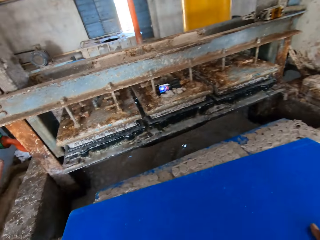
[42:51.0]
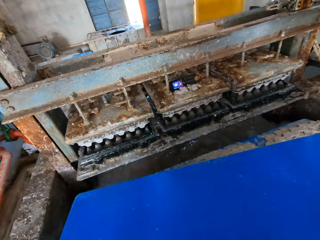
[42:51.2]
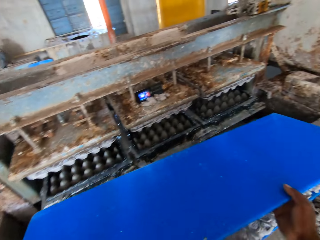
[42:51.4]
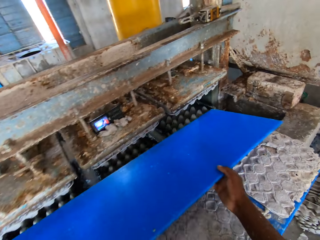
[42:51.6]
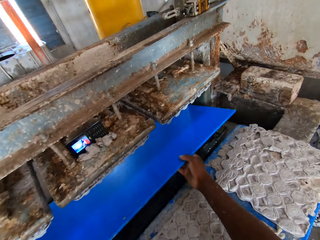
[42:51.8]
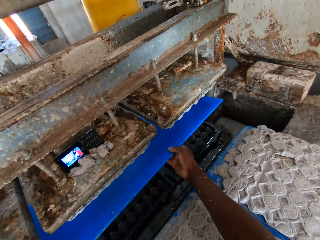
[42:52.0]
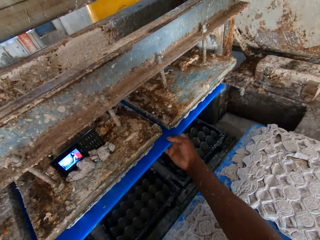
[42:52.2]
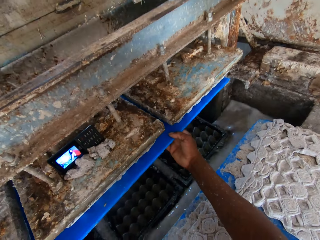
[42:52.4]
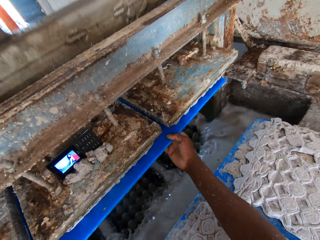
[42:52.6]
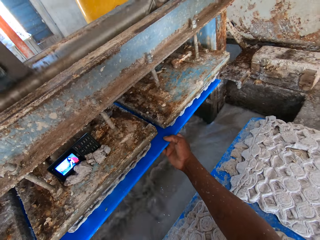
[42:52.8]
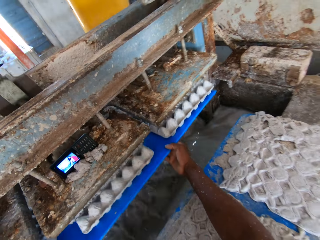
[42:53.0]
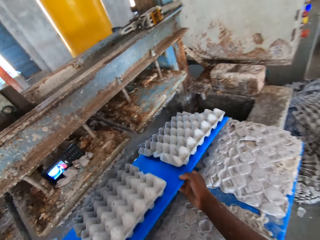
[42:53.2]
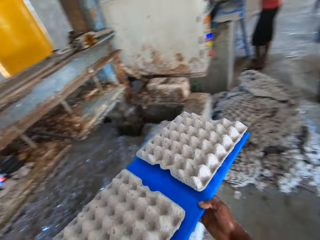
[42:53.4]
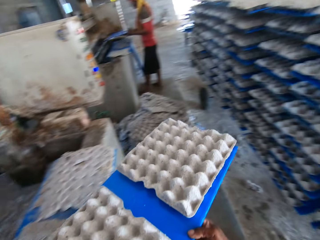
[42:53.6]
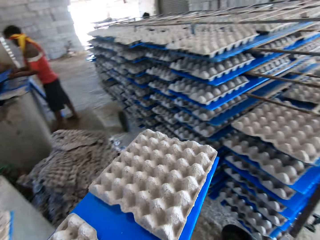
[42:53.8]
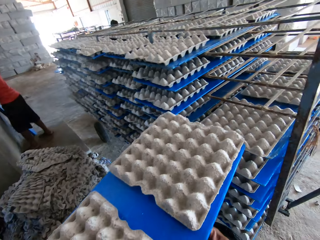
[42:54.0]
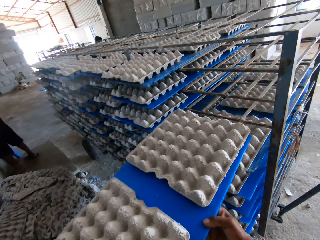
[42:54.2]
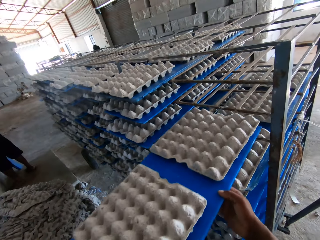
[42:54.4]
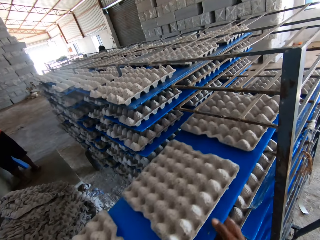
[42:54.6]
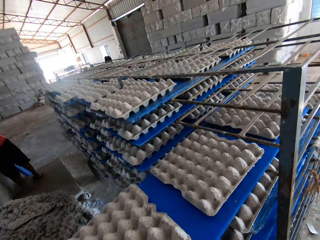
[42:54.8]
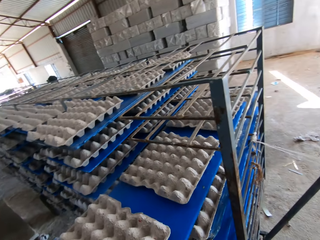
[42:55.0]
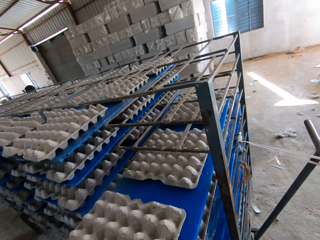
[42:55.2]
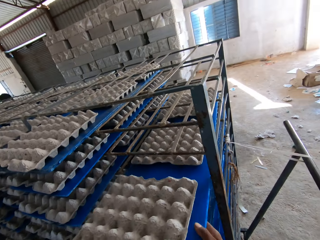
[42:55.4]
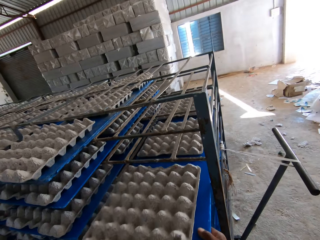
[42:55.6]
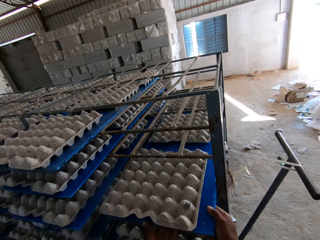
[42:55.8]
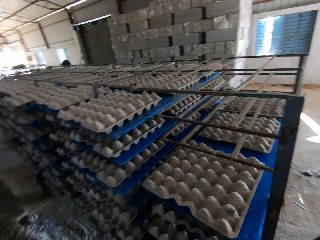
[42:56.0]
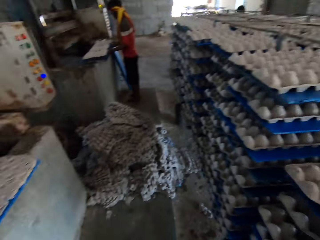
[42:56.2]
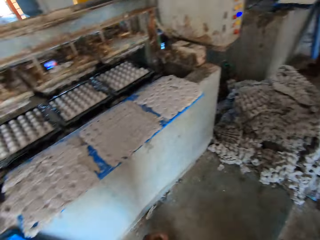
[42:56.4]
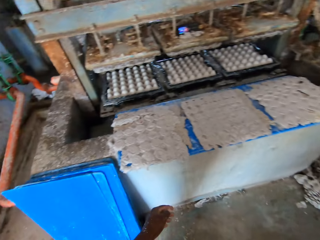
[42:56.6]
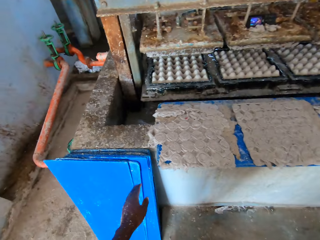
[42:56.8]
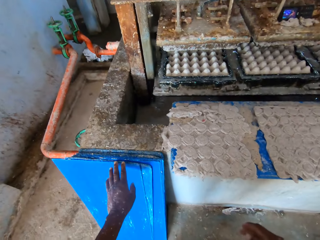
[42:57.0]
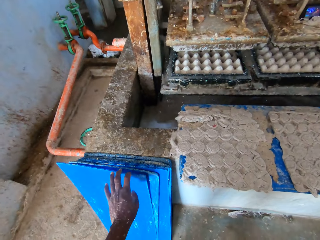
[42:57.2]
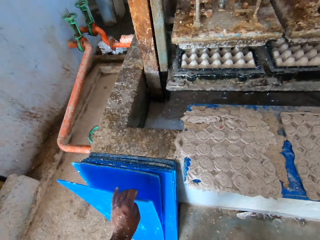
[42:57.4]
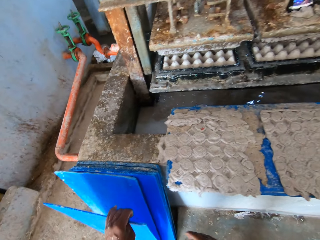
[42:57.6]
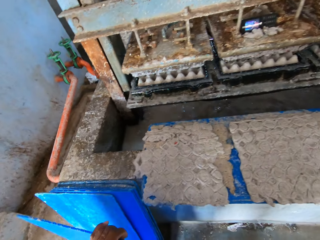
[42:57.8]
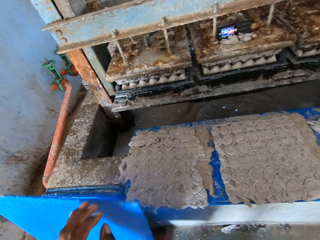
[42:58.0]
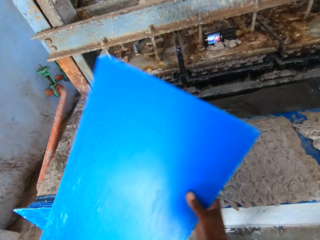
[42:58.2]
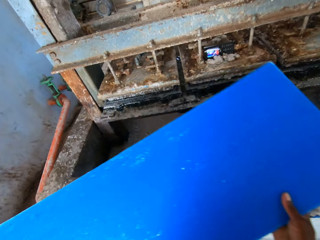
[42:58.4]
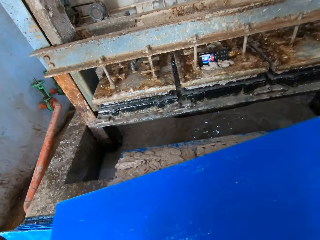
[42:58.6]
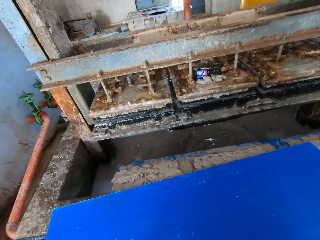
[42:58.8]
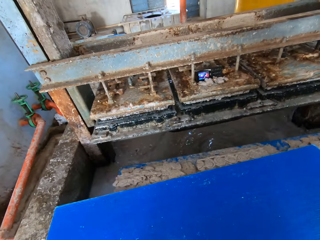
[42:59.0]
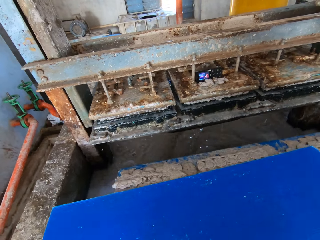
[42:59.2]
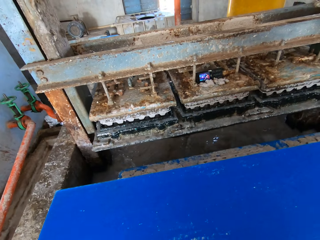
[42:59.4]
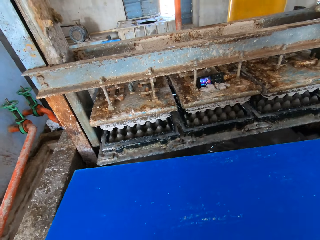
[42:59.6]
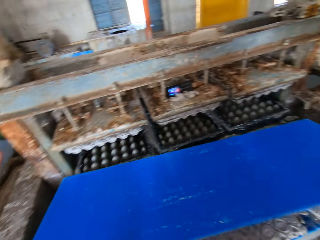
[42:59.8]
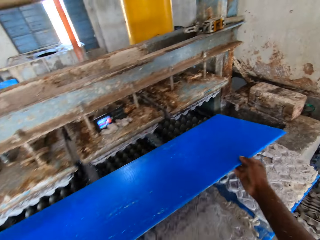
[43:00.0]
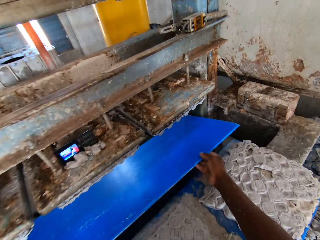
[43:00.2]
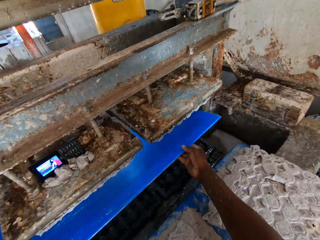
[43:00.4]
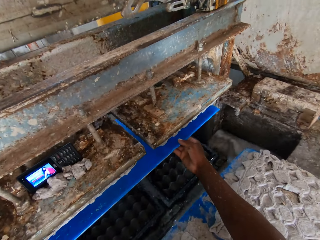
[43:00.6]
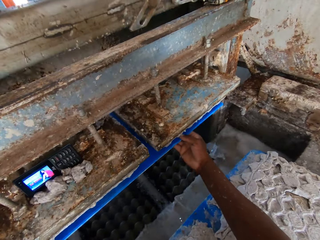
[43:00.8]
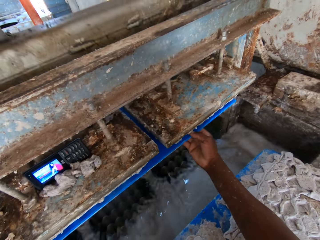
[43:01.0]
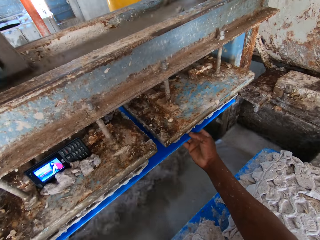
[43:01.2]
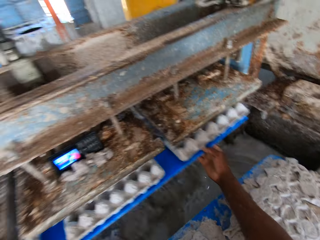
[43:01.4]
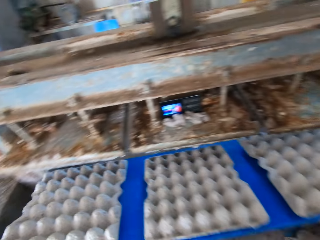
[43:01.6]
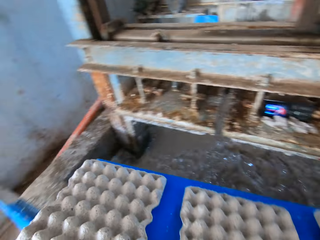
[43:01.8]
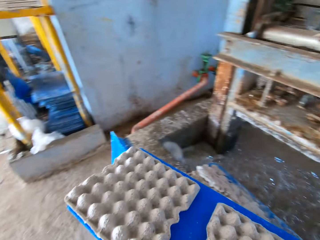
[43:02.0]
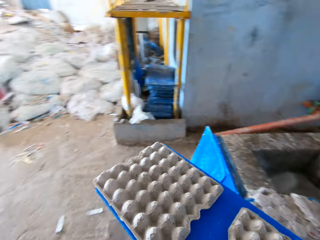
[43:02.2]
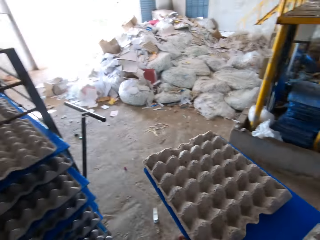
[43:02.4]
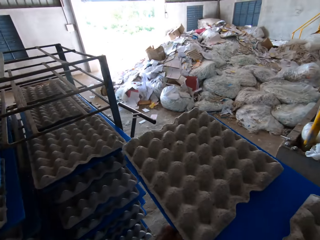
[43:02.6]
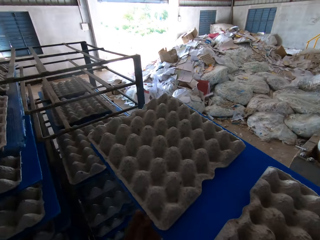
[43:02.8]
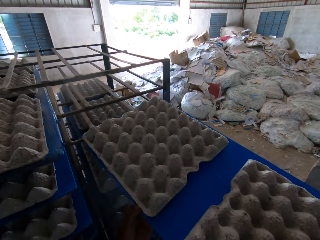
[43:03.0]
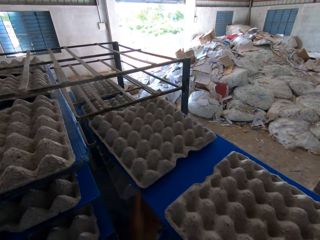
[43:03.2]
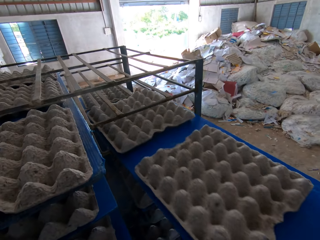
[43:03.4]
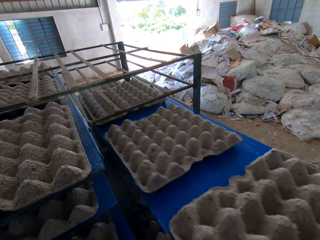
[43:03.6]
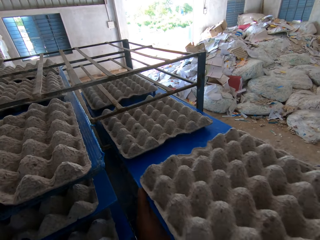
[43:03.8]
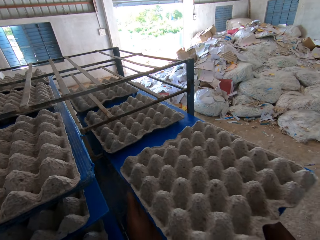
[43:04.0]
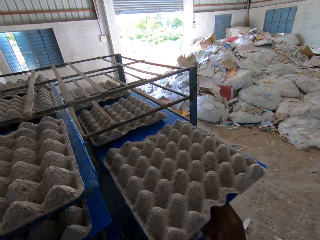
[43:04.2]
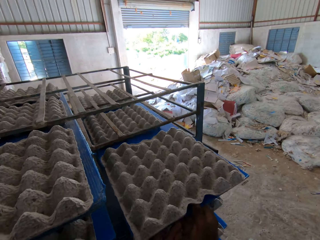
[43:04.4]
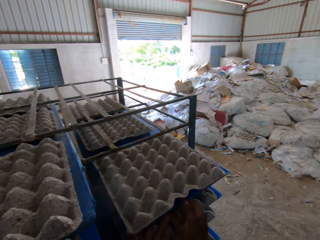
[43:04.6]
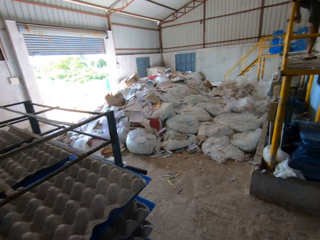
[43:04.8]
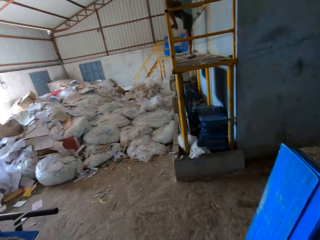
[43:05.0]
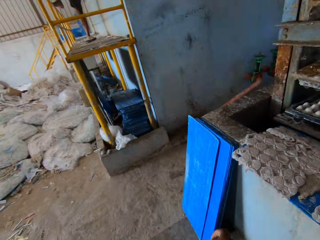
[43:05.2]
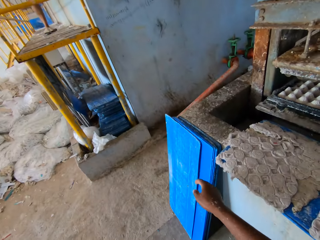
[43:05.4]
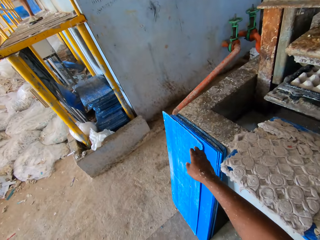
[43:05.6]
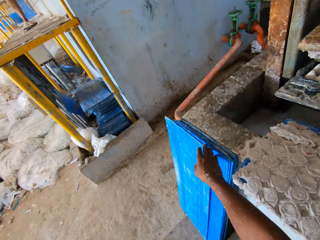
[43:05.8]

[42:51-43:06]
The camera wearer picks the blue tray from the blue tray on the egg tray machine with both hands. He places the blue tray under the custom mold of the egg tray machine with his right hand. He removes the blue tray with egg crates from the egg tray machine with his right hand. A man holds the blue tray with both hands. The camera wearer places the blue tray with egg crates on the rack with both hands. The man holds the blue tray with egg crates in both hands. The camera wearer picks the blue tray from the floor with his left hand. He holds the blue tray with his right hand. He drops the blue tray on the blue tray on the egg tray machine with both hands. He picks the blue tray from the blue tray on the egg tray machine with both hands. He places the blue tray under the custom mold of the egg tray machine with both hands. He removes the blue tray with egg crates from the egg tray machine with both hands. He places the blue tray with egg crates on the rack with both hands.

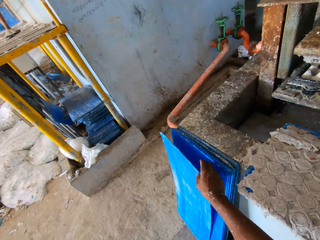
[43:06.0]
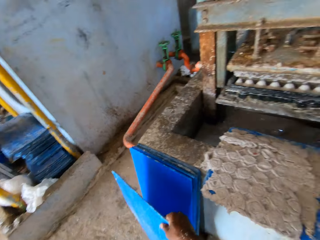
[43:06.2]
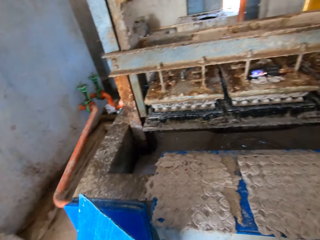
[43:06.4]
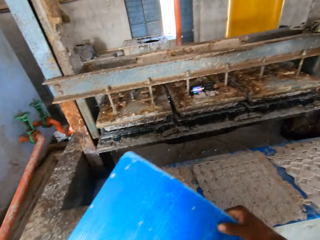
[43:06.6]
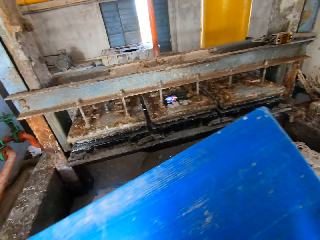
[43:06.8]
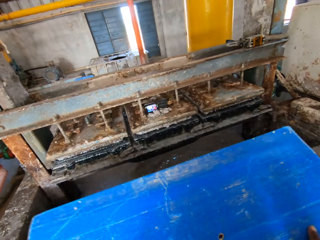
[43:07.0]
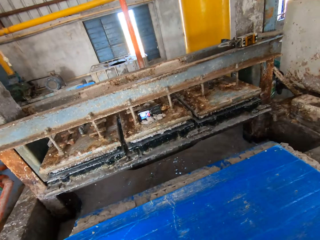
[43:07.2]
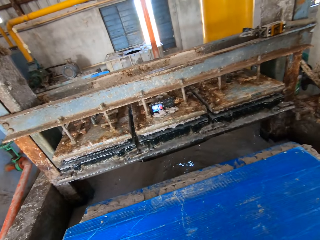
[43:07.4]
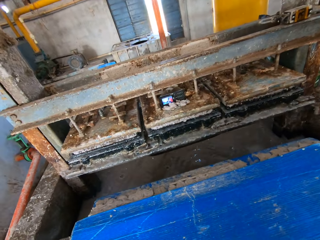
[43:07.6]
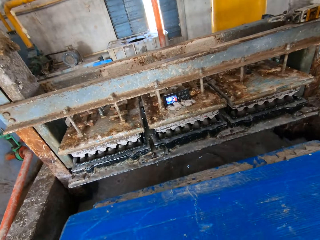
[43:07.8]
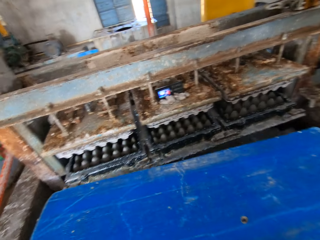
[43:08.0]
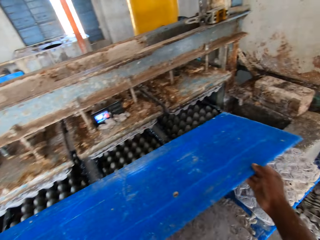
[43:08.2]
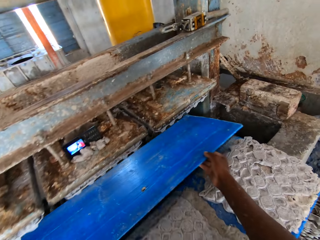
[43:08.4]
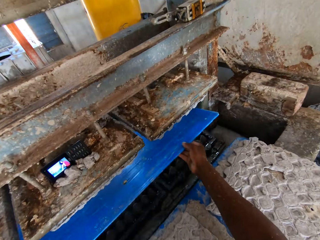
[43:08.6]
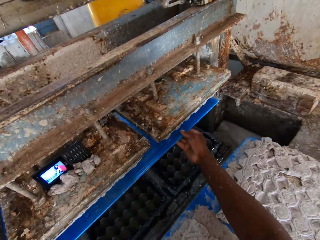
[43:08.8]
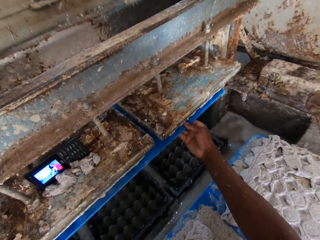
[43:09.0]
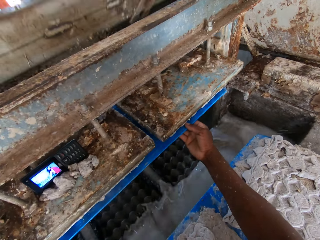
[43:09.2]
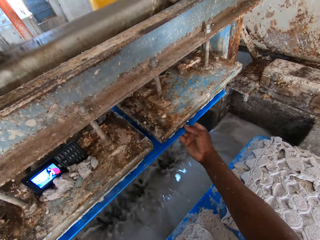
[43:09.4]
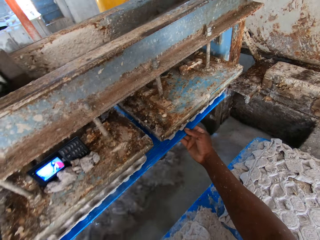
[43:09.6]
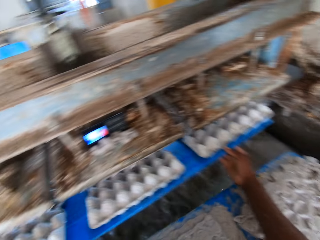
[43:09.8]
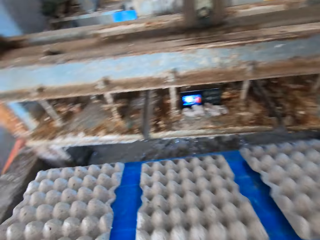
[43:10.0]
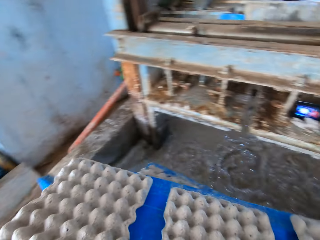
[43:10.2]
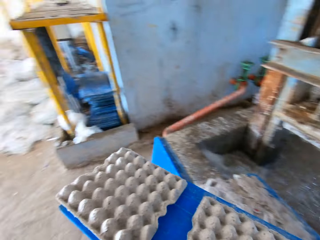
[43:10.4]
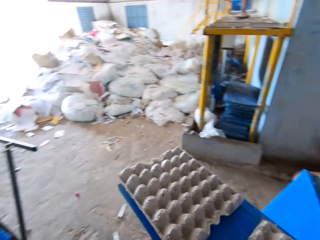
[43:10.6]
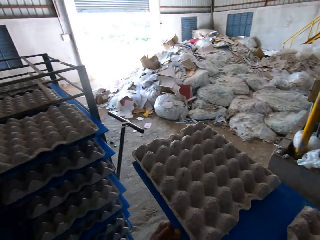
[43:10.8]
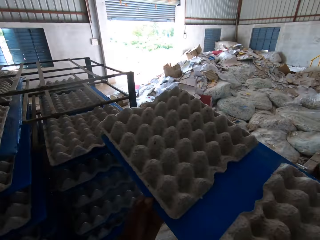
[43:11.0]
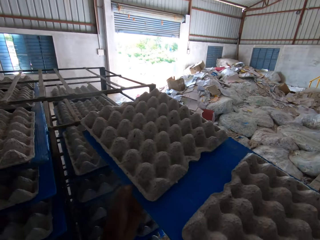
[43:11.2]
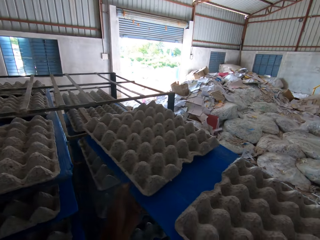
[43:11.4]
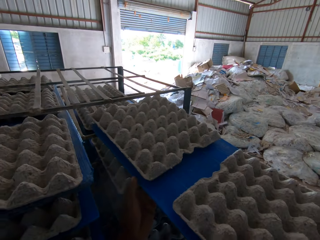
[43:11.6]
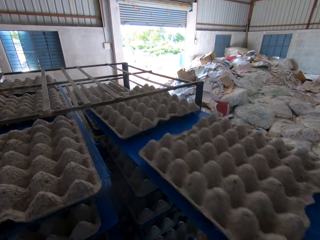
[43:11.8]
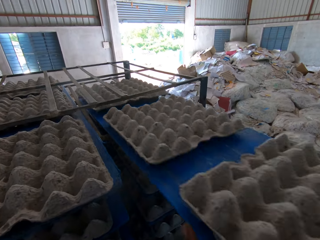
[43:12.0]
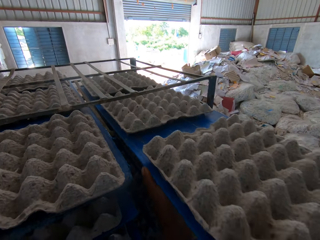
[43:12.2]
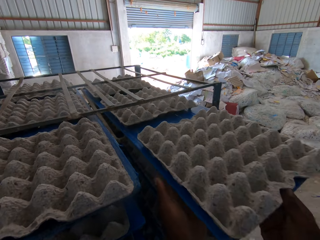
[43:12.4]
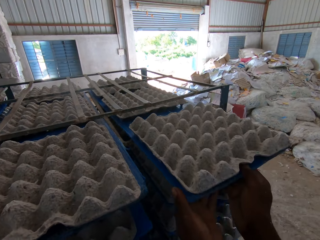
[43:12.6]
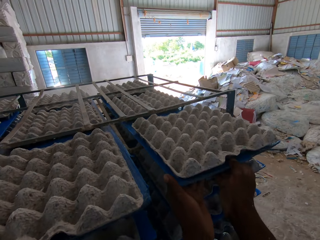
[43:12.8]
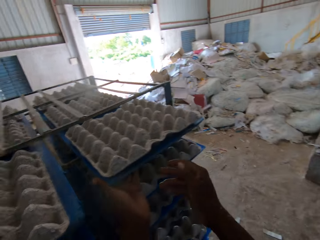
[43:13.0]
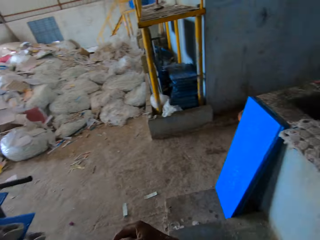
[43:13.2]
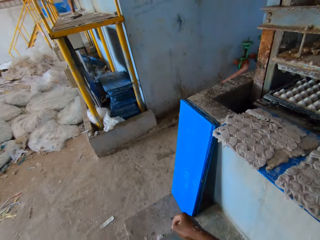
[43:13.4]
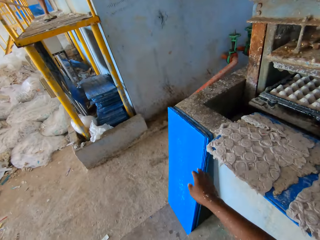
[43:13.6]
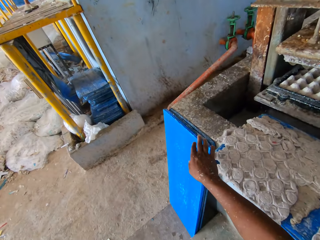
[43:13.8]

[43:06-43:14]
The camera wearer picks a blue tray from the floor with his right hand. He drops the blue tray on the blue tray on the egg tray machine with both hands. He picks the blue tray from the blue tray on the egg tray machine with both hands. He places the blue tray under the custom mold of the egg tray machine with both hands. He removes the blue tray with egg crates from the egg tray machine with both hands. He places the blue tray with egg crates on the rack with both hands.
